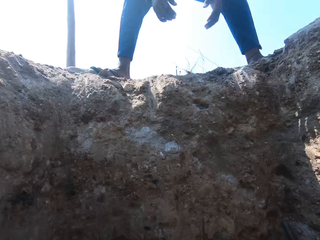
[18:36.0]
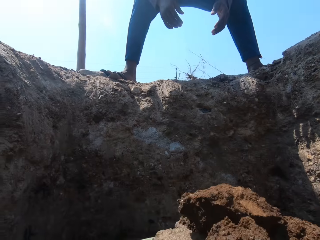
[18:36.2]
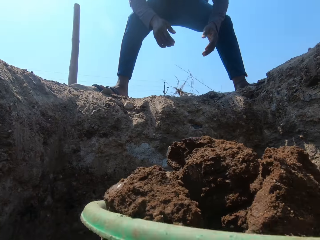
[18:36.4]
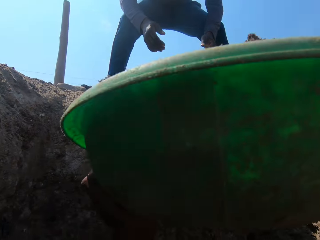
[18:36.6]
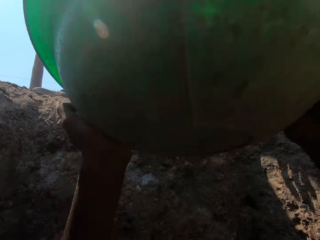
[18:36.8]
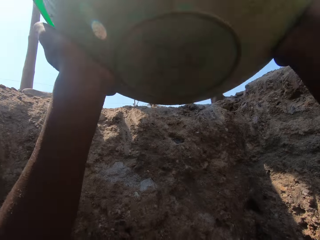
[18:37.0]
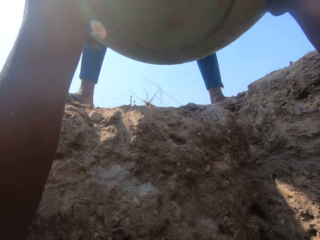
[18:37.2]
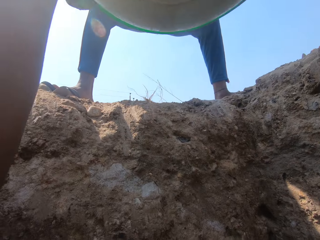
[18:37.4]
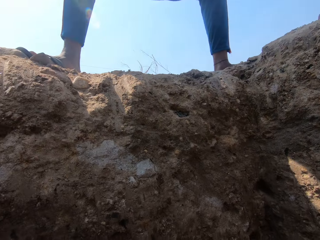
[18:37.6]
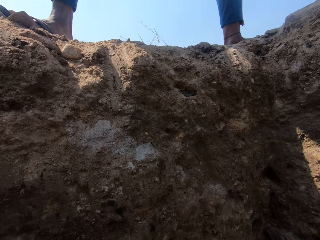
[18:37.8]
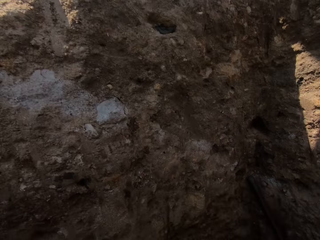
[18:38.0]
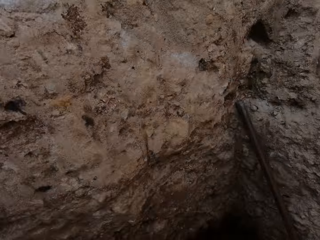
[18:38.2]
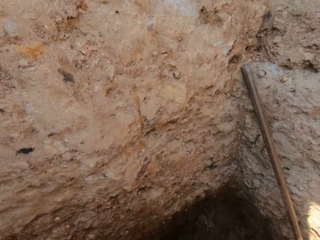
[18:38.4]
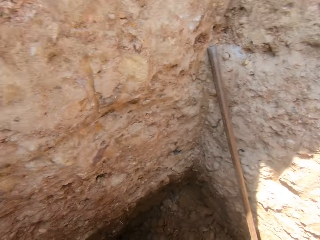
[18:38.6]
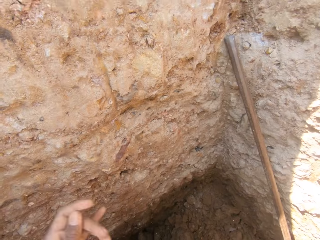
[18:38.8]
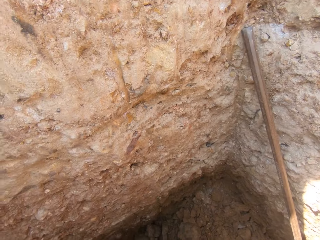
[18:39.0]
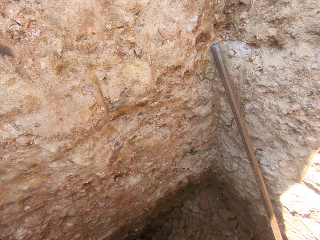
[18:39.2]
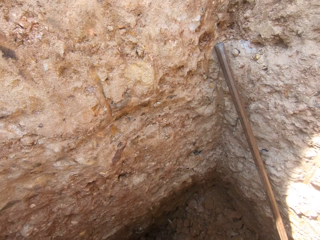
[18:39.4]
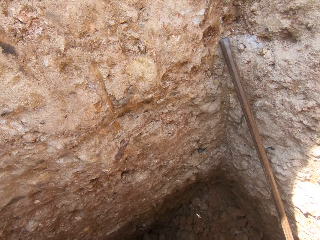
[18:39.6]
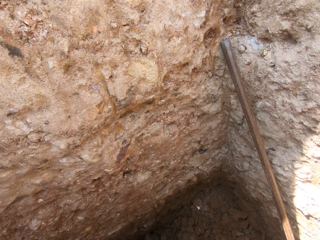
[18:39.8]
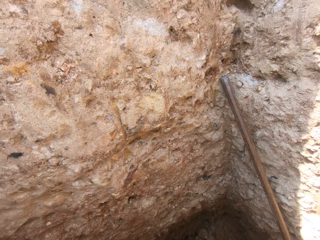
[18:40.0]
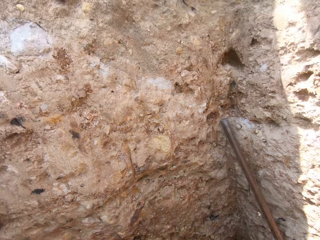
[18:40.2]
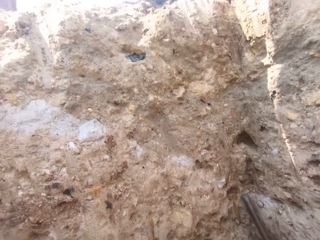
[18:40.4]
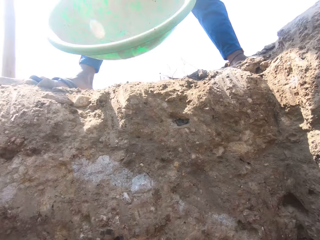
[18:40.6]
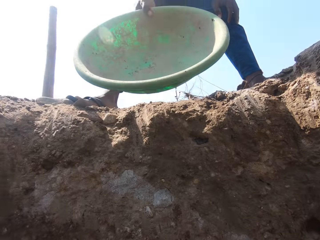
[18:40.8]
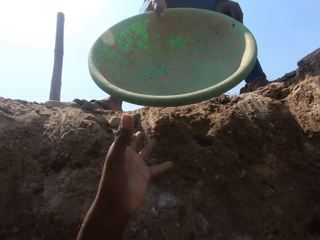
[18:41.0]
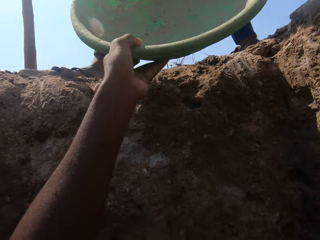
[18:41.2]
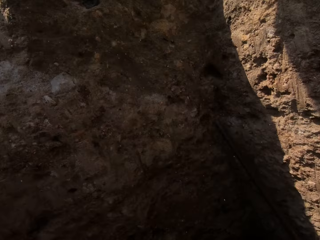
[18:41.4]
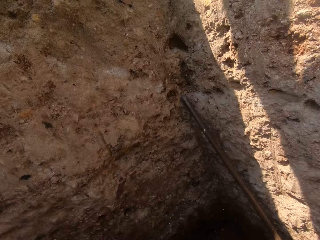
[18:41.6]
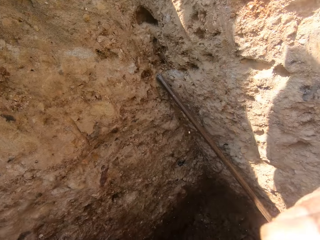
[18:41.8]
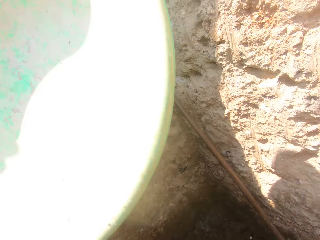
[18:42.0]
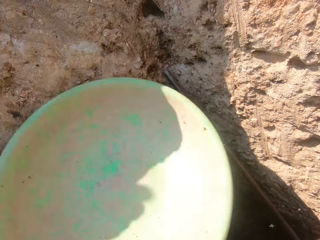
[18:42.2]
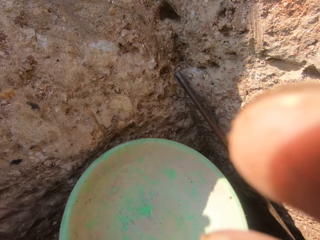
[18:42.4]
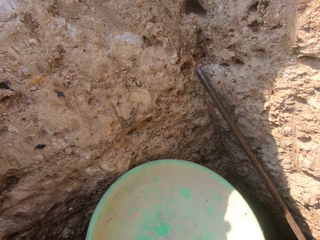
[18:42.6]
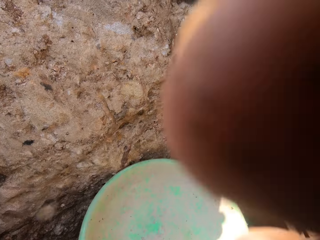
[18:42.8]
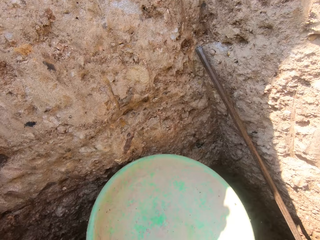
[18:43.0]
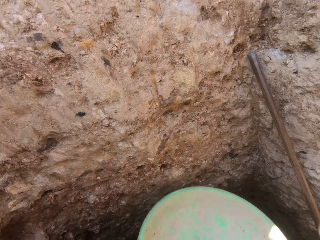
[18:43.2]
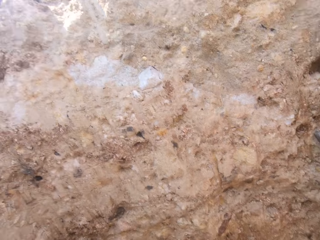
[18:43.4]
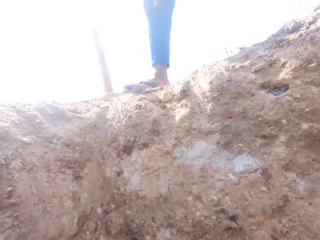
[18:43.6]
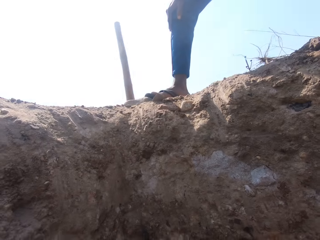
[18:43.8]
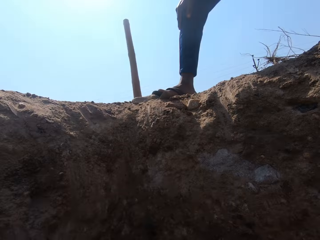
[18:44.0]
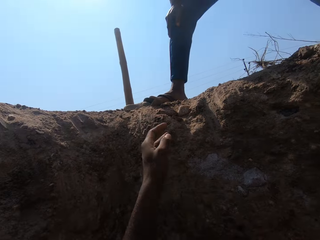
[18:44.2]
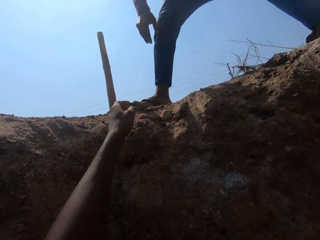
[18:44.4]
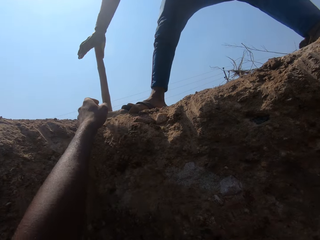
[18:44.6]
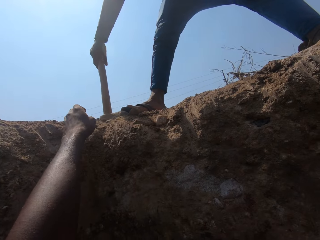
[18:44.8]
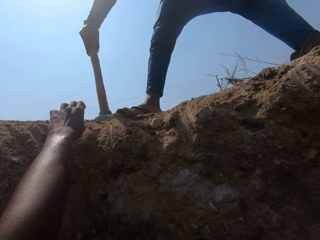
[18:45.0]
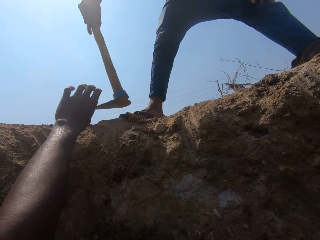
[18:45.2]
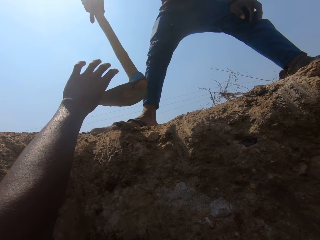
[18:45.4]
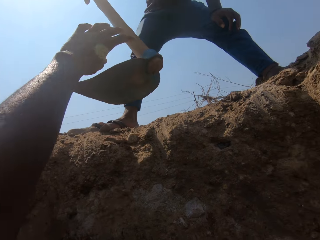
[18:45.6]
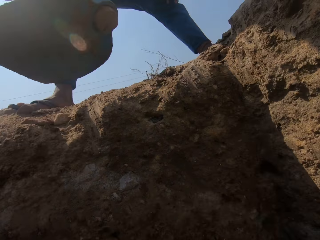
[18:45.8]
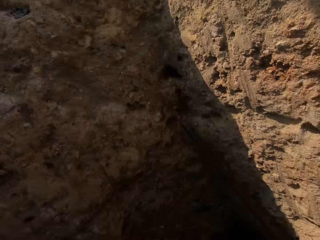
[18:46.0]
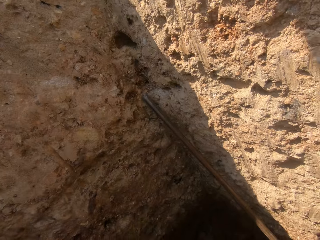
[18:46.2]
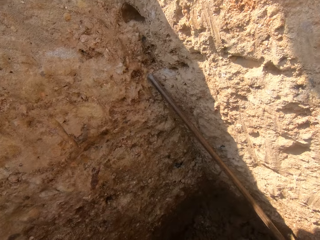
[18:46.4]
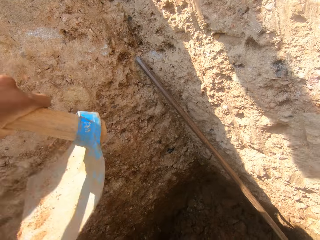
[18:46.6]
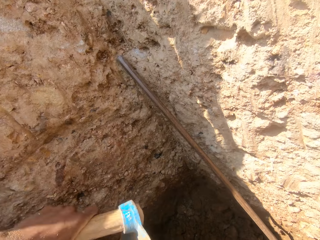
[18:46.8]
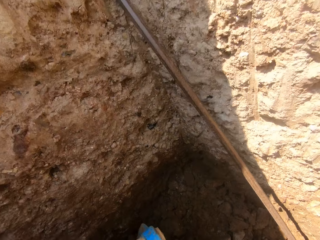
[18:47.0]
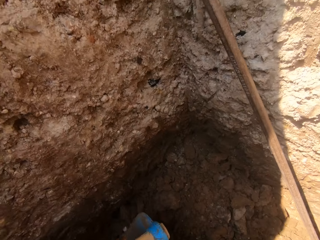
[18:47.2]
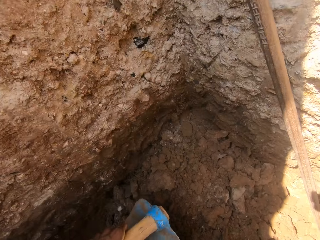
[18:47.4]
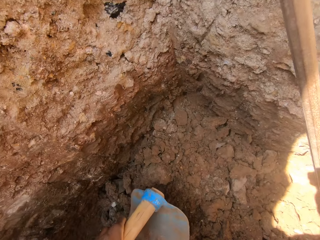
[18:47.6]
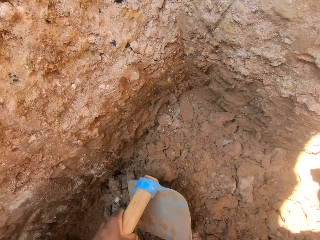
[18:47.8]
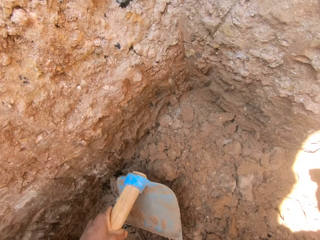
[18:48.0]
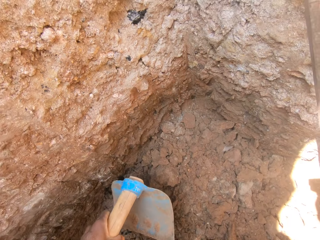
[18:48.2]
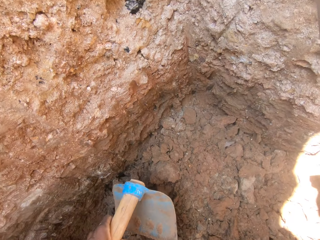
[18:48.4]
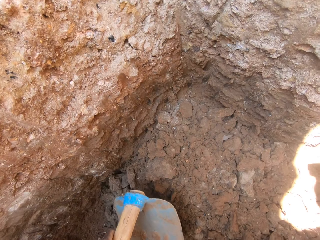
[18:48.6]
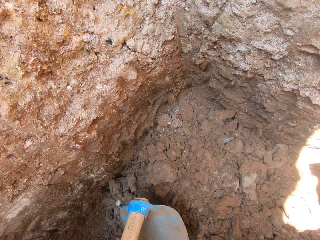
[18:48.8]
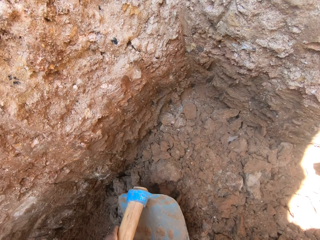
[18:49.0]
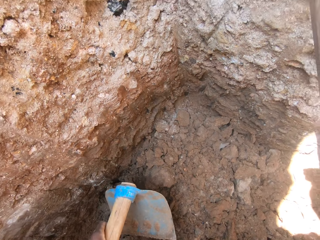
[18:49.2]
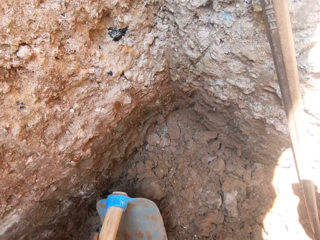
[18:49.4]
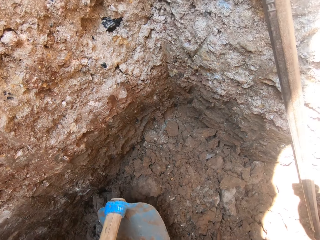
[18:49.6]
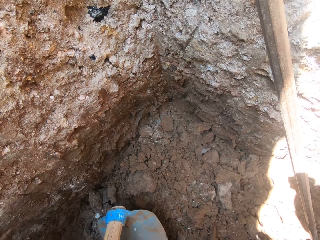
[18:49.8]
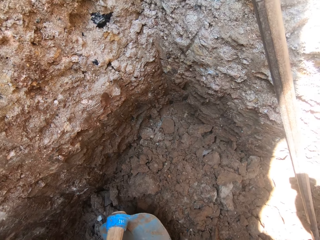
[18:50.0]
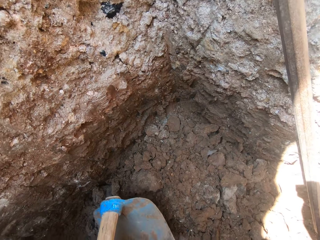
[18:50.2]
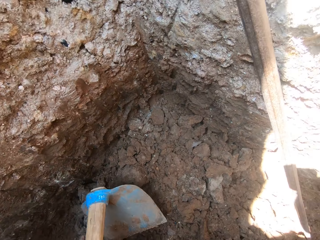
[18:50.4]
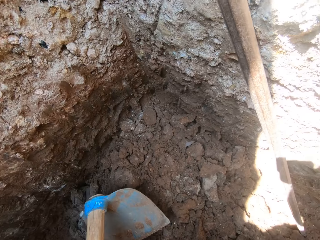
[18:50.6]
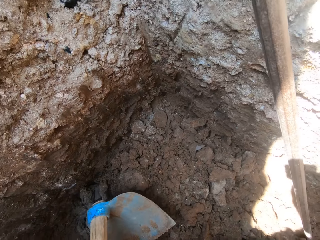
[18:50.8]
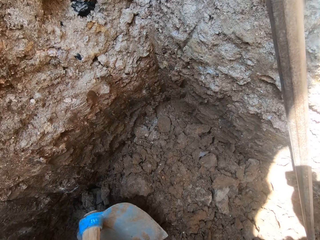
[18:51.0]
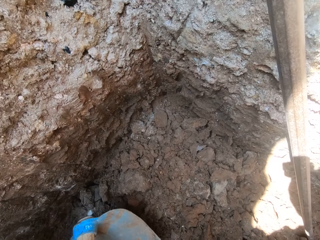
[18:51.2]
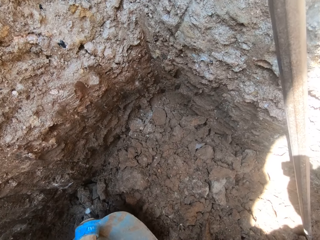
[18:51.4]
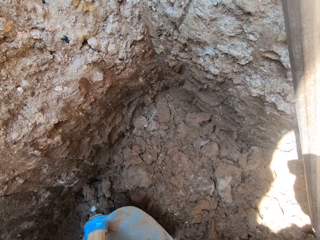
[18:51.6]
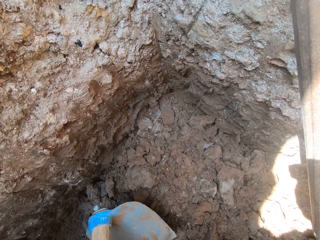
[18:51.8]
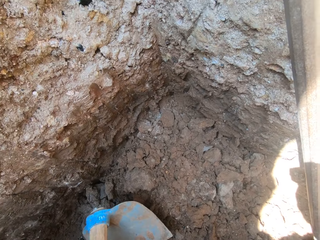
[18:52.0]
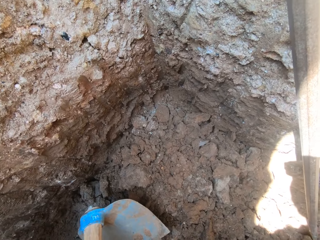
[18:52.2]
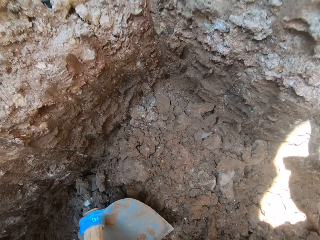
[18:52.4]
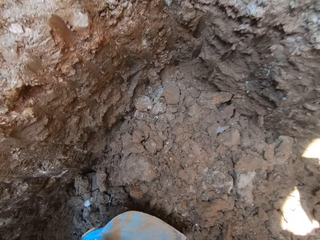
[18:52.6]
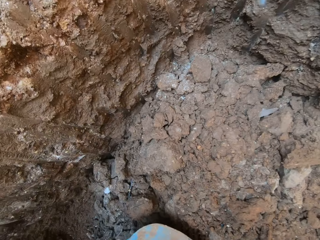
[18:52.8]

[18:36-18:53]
A man bends downwards. The man picks a basin from the camera wearer. The camera wearer gives the man the basin. They look around. The man gives the camera wearer the basin. The camera wearer picks the basin from the man. They fix the camera on their head. They look around. The man looks around. The camera wearer stretches a hand. The man picks a hoe on the ground. The man gives the camera wearer the hoe. The camera wearer picks the hoe from the man. They look around.
